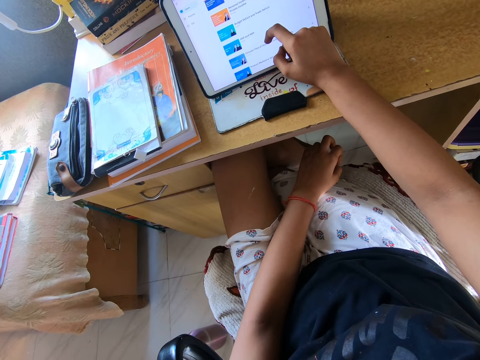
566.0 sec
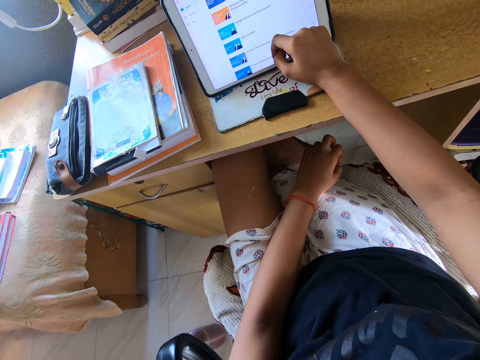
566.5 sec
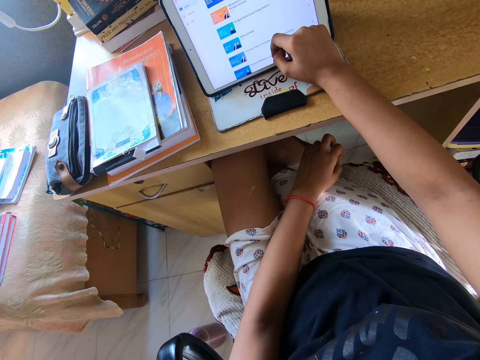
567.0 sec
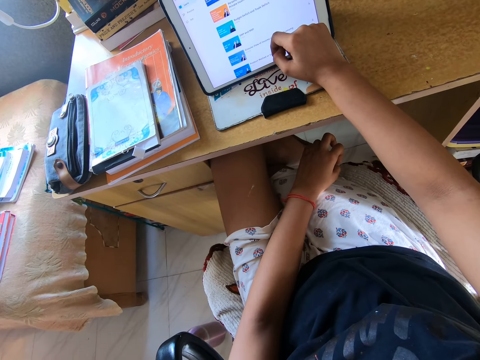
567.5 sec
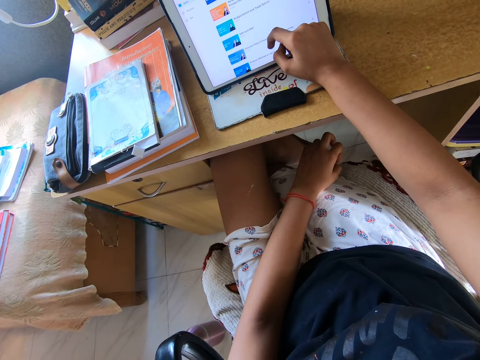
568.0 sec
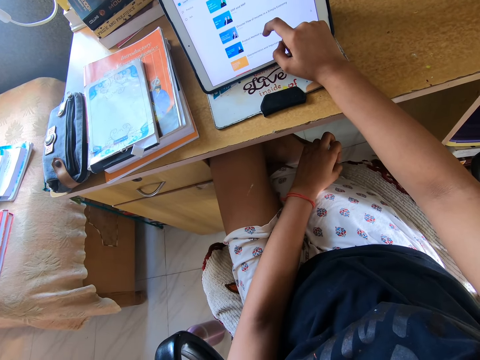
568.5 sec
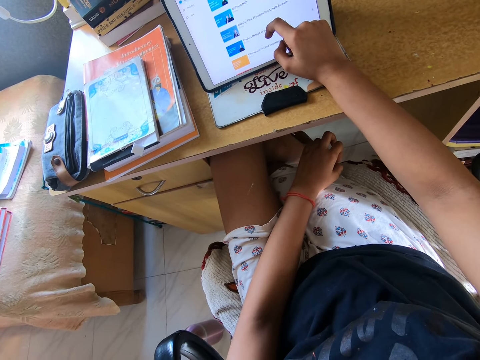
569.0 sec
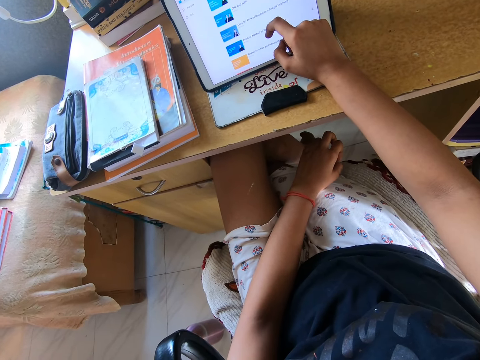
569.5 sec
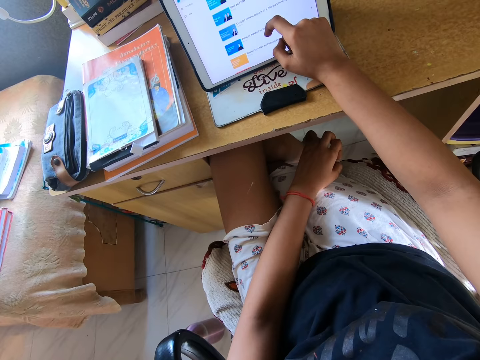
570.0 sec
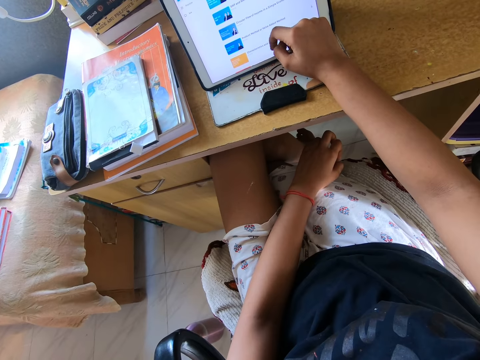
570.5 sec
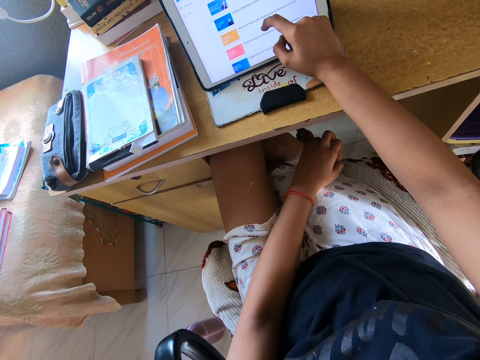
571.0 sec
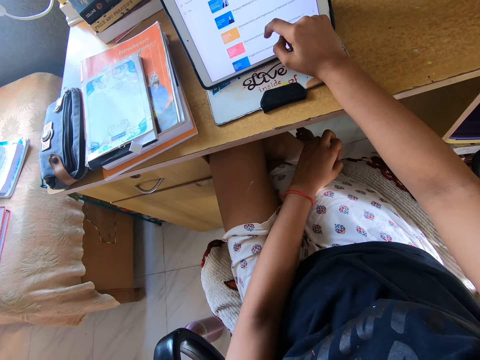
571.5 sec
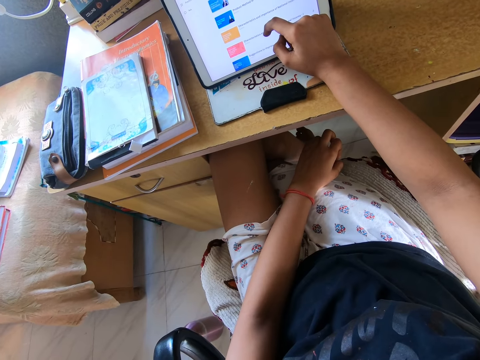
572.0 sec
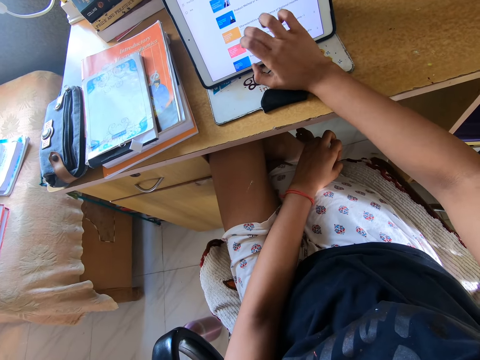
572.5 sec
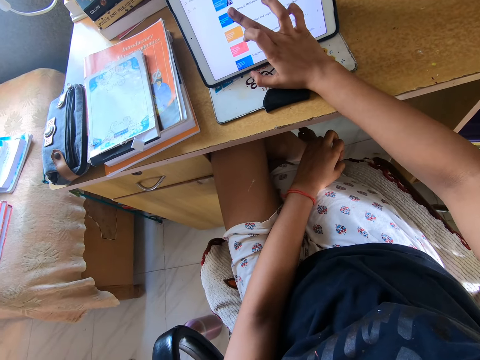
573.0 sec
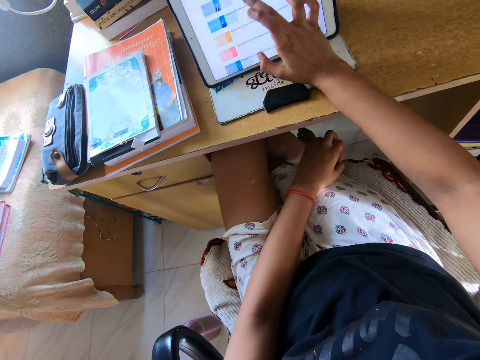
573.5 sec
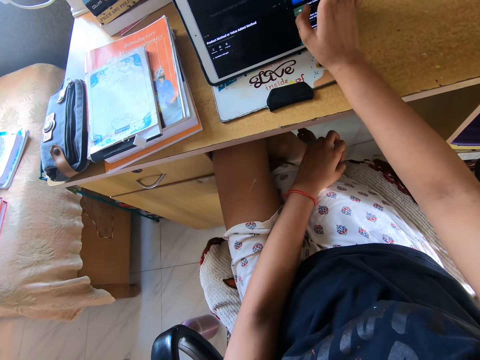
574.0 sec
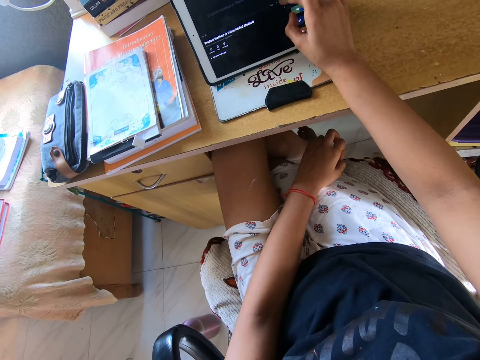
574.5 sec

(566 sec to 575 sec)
The camera wearer taps on the tablet.

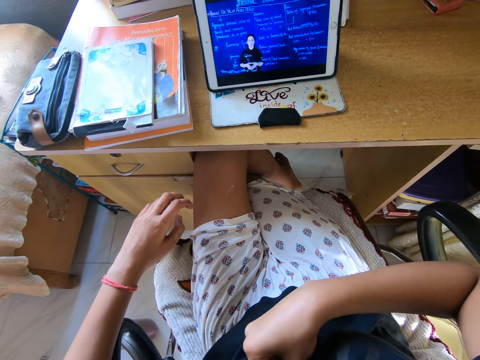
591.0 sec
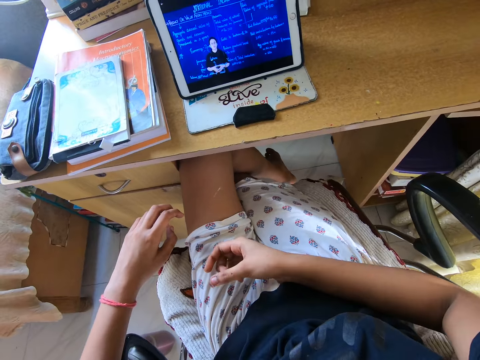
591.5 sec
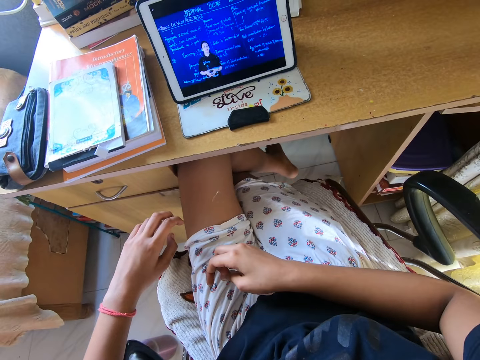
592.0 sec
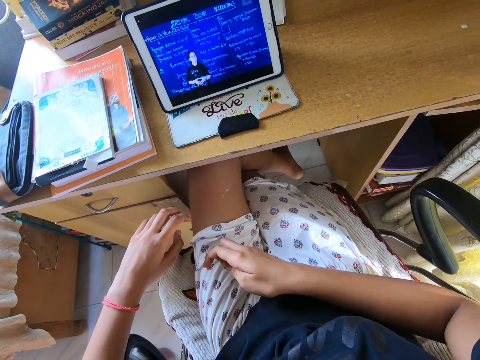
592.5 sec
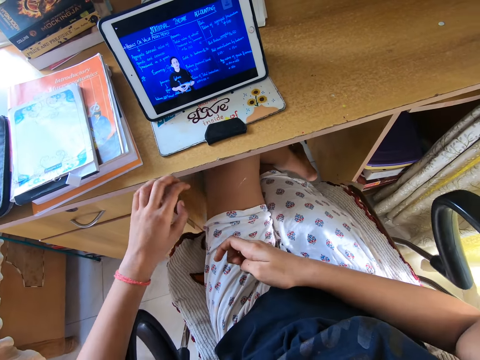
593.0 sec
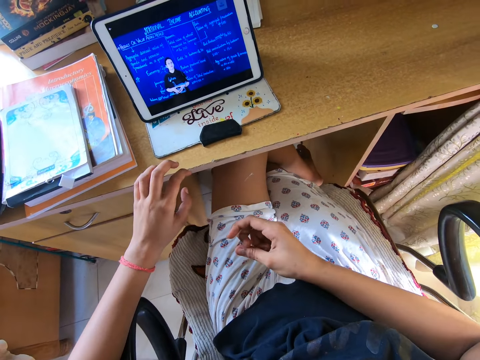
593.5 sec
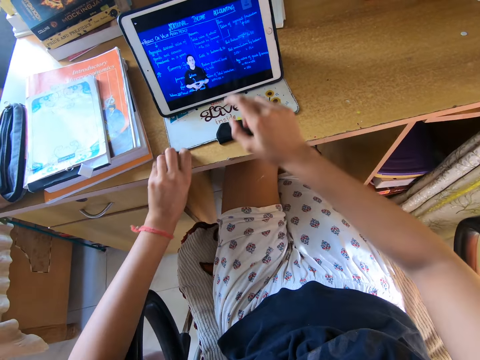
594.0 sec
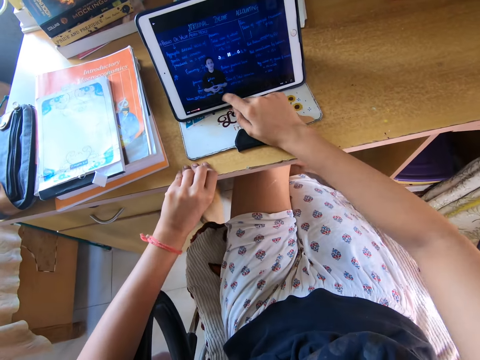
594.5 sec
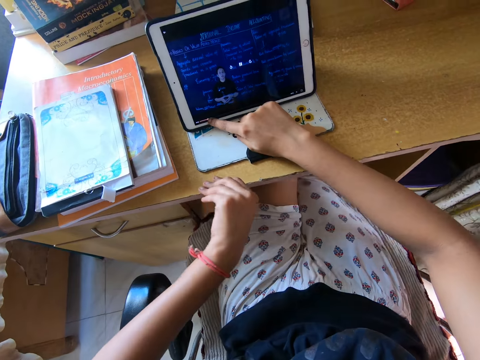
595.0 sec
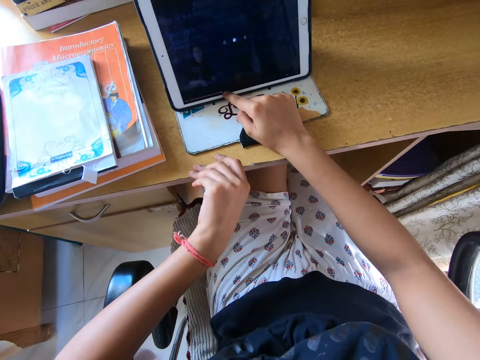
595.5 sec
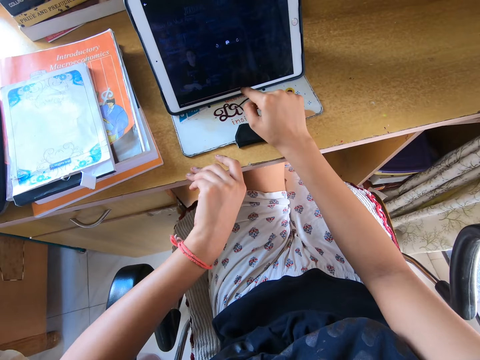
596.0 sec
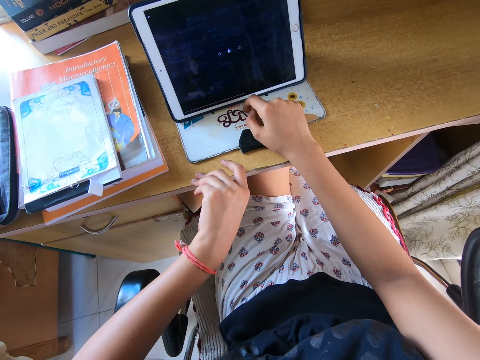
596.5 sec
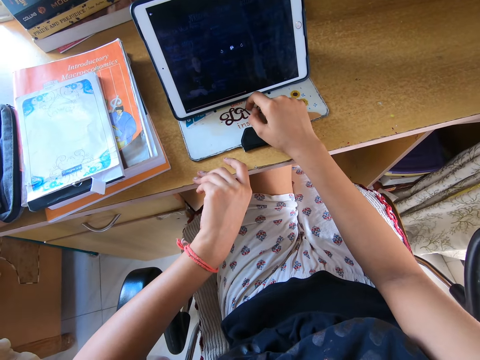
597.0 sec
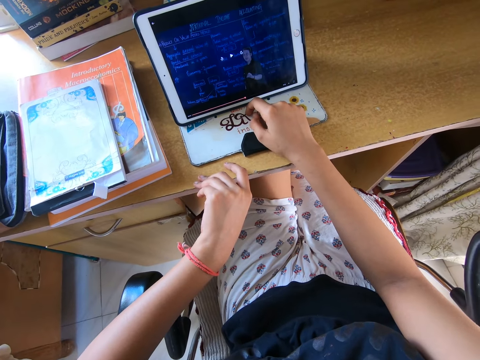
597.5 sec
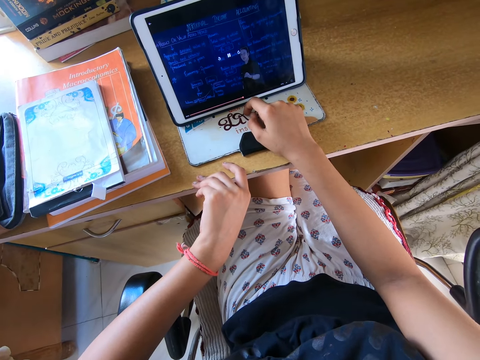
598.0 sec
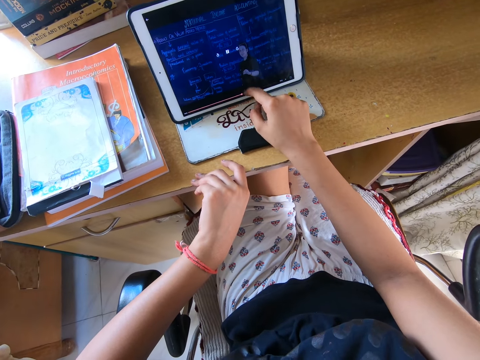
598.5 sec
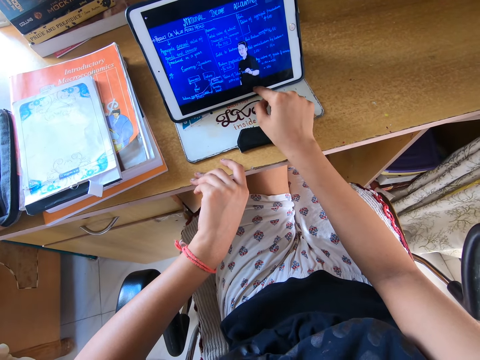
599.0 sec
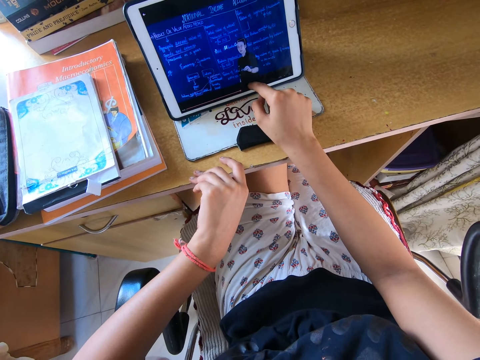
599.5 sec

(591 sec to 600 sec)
The camera wearer uses the tablet. They tap on the tablet.

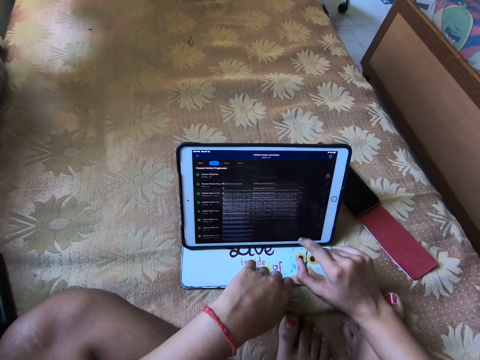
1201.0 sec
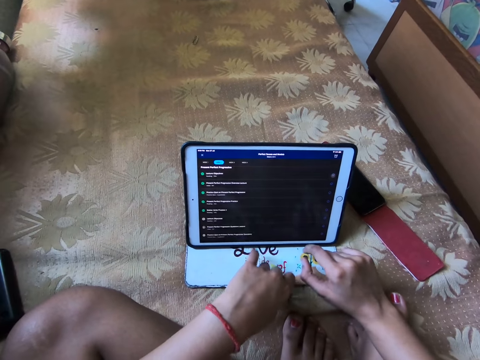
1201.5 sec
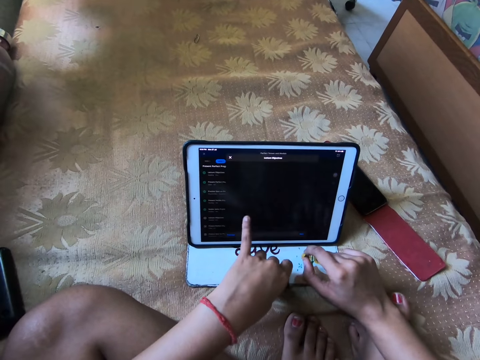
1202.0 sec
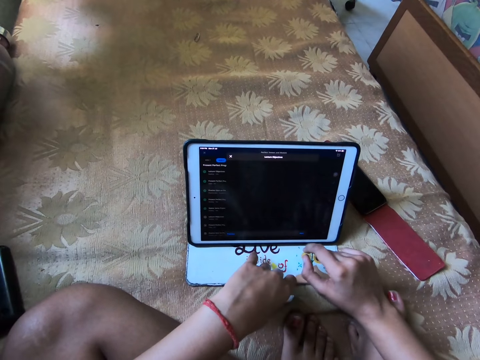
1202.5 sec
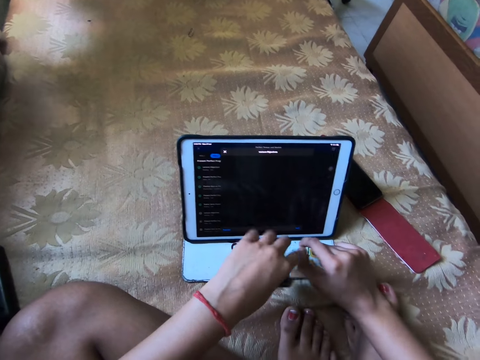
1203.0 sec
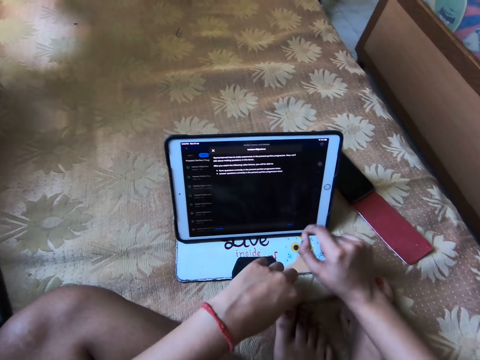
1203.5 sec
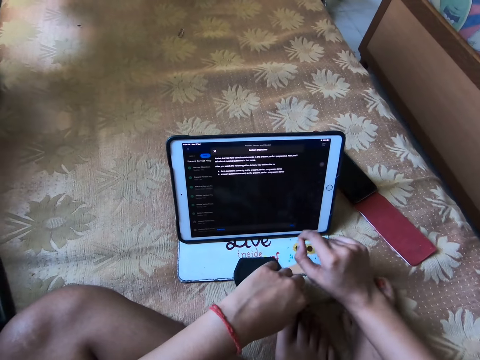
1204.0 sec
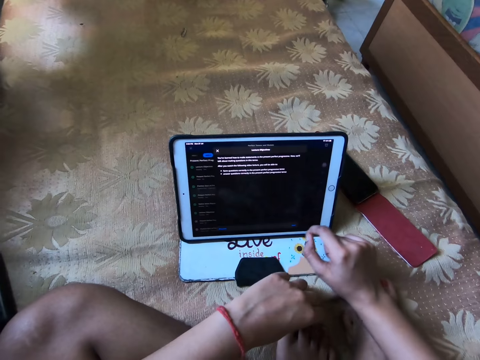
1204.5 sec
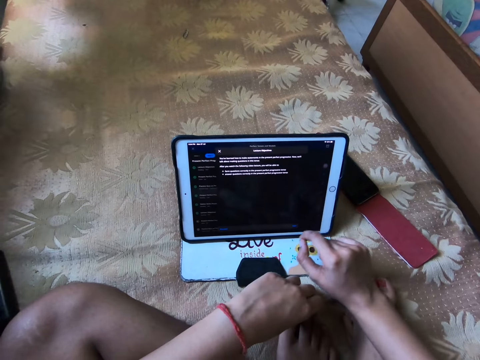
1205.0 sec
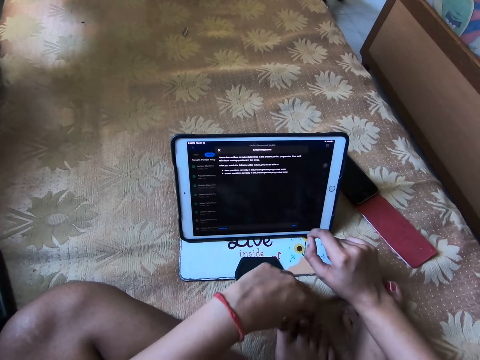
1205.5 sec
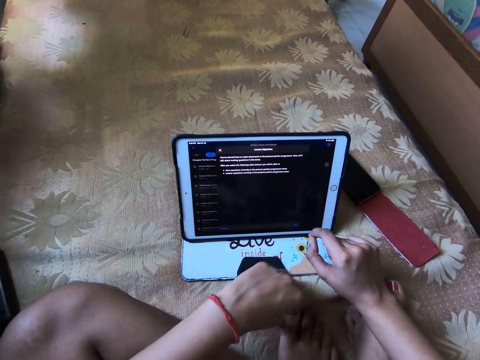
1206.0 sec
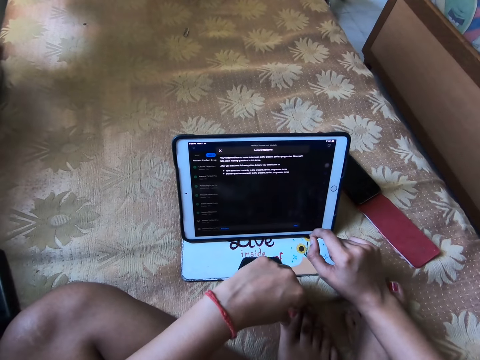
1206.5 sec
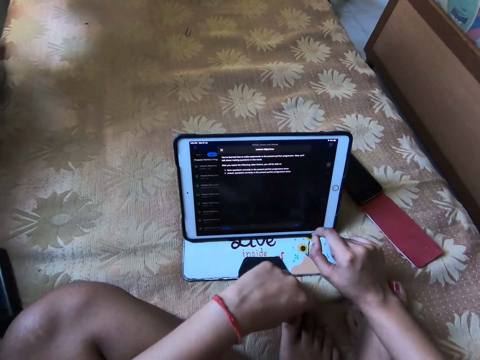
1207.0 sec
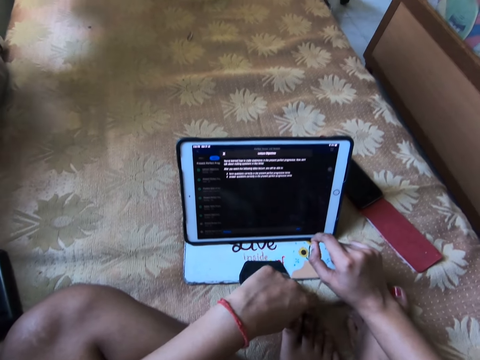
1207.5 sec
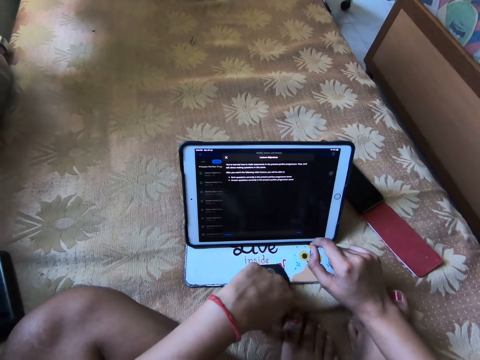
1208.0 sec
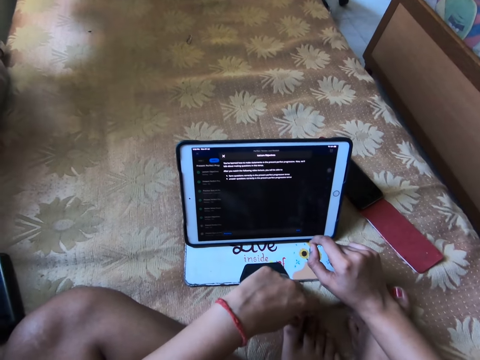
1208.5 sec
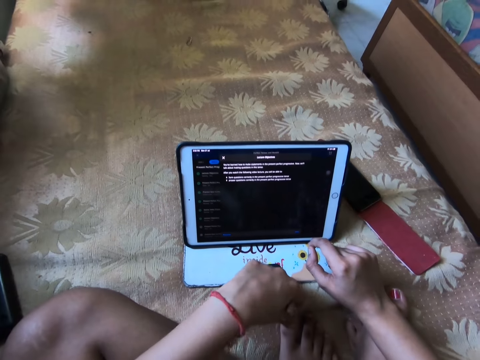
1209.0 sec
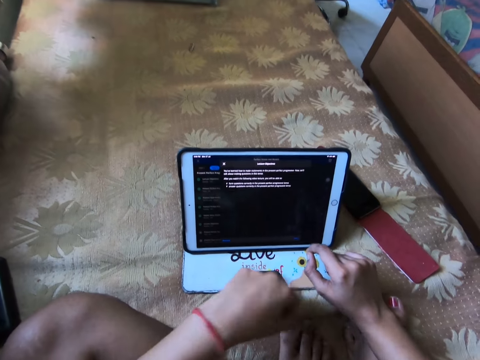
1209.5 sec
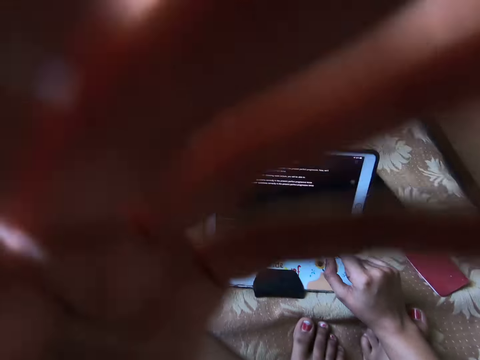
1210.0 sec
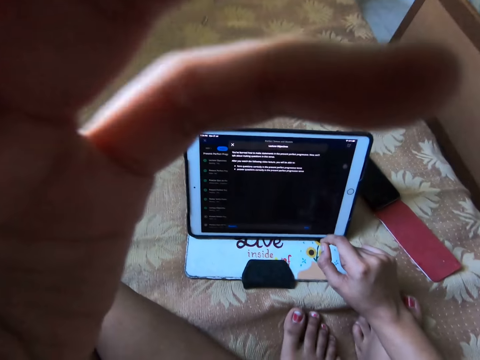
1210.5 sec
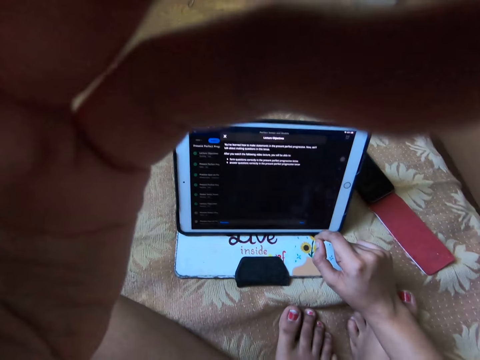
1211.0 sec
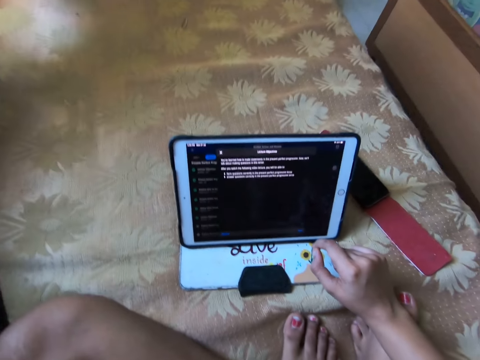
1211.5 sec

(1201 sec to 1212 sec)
The camera wearer scrolls through the iPad. They move the hand back and shake the hand. They shake the legs and hold the feet. They lift the hand up, adjust the camera, and hold the camera.
